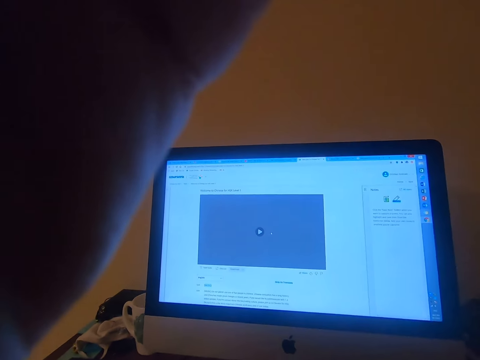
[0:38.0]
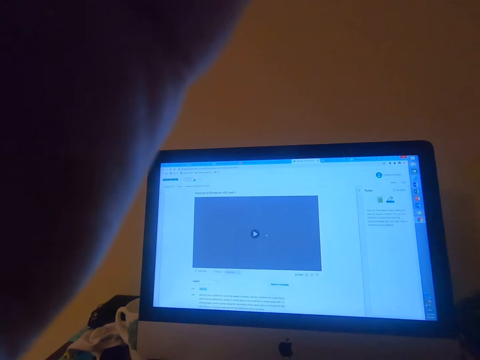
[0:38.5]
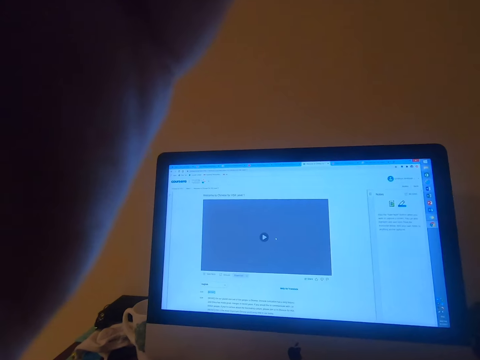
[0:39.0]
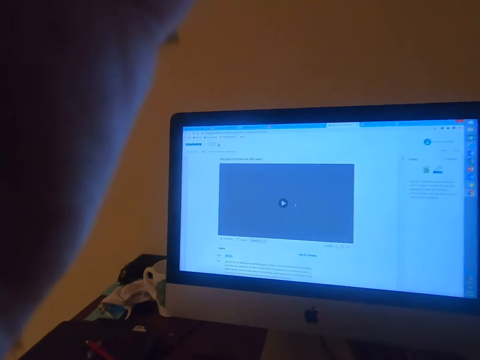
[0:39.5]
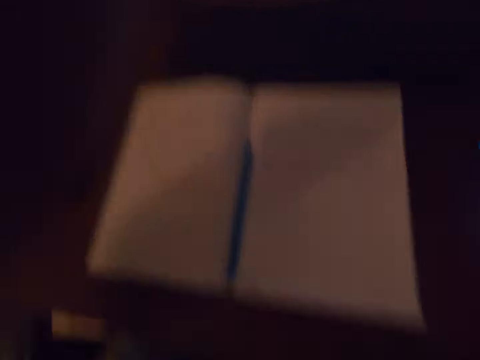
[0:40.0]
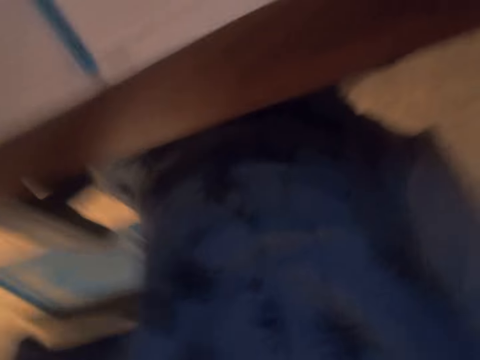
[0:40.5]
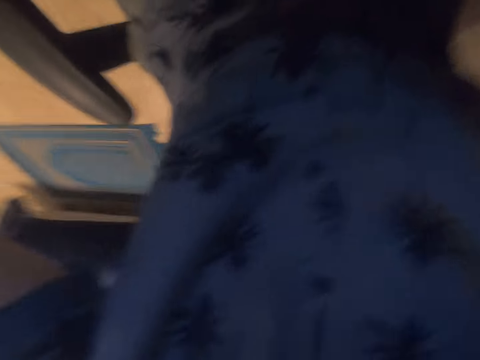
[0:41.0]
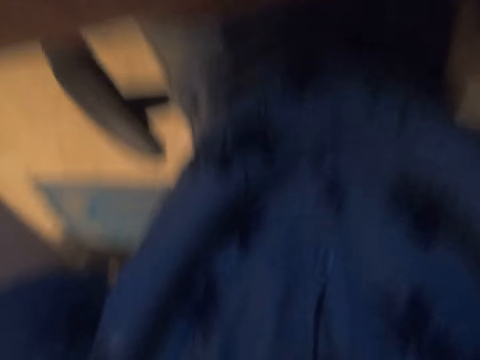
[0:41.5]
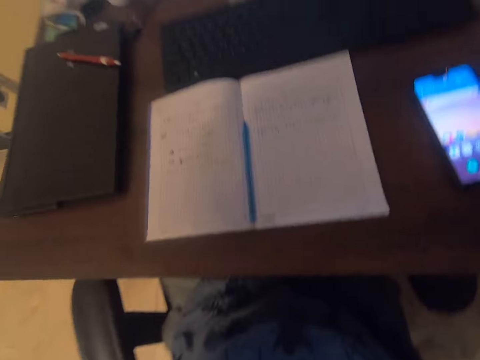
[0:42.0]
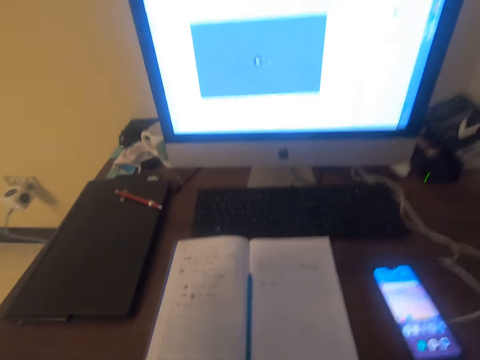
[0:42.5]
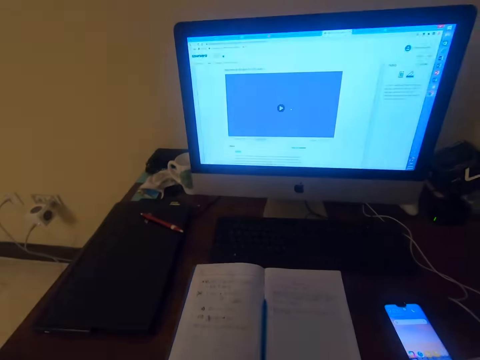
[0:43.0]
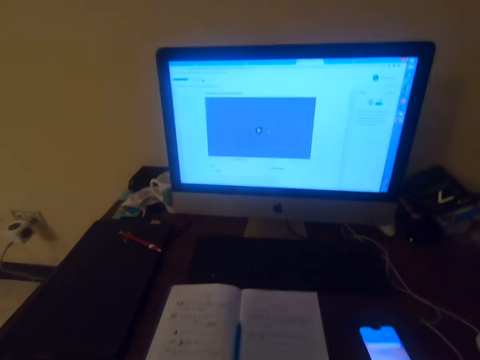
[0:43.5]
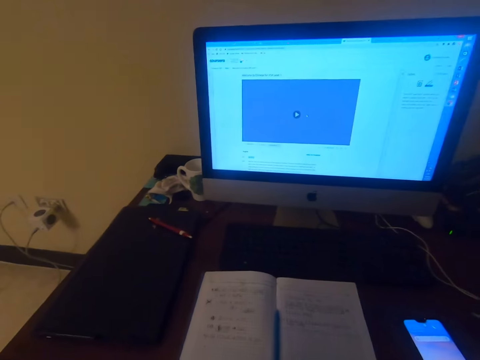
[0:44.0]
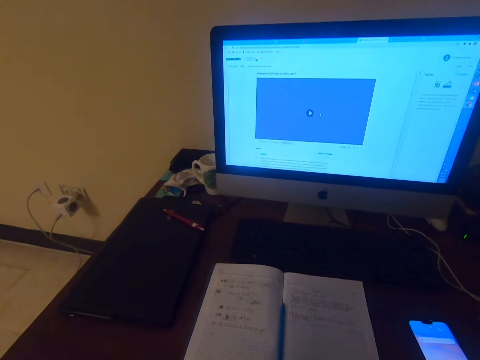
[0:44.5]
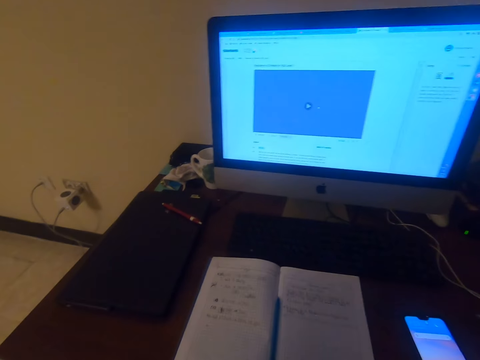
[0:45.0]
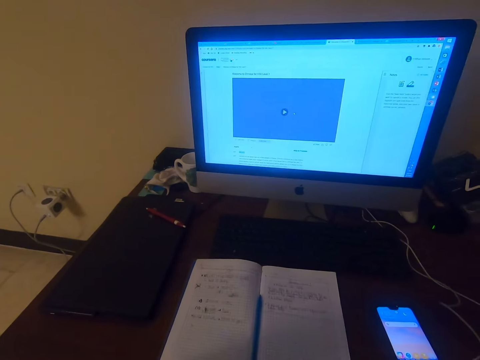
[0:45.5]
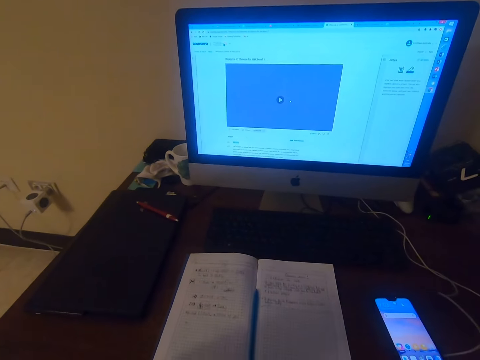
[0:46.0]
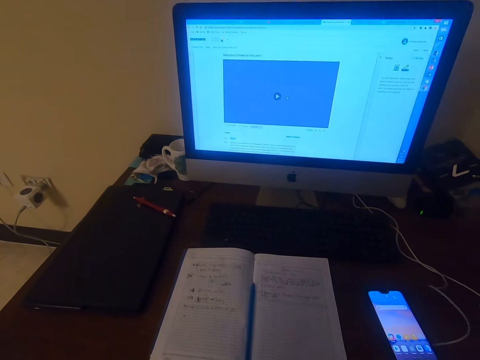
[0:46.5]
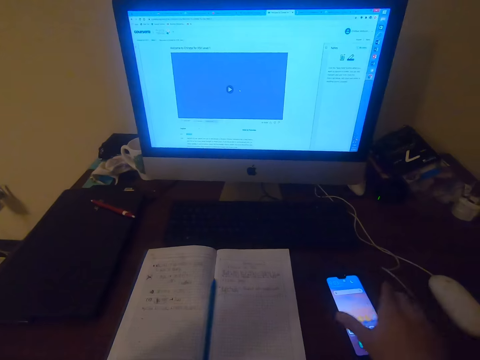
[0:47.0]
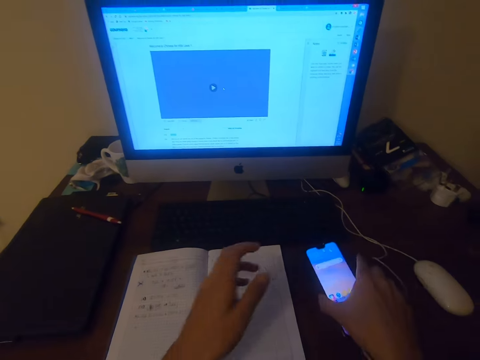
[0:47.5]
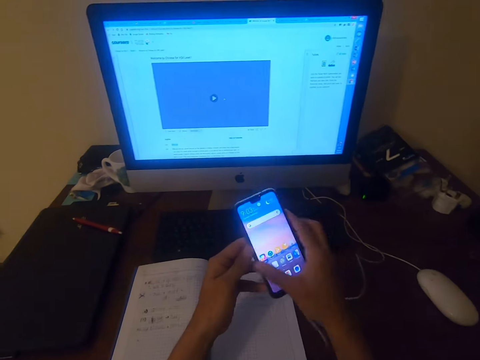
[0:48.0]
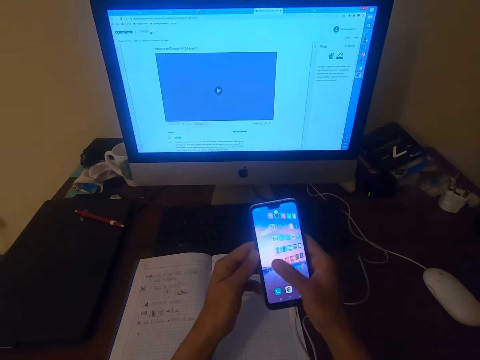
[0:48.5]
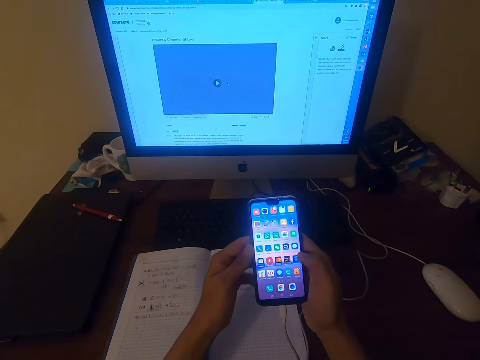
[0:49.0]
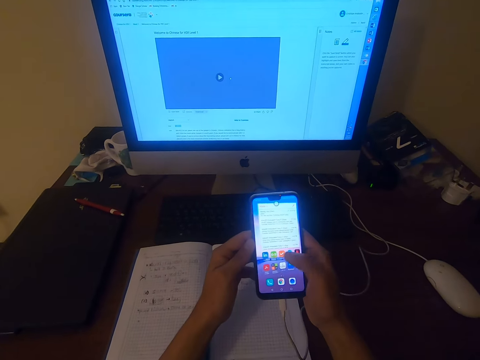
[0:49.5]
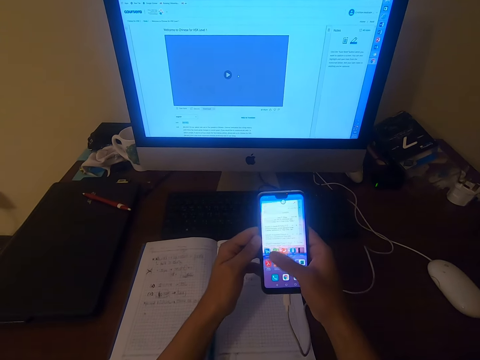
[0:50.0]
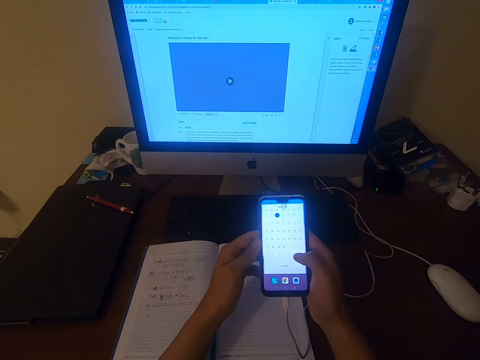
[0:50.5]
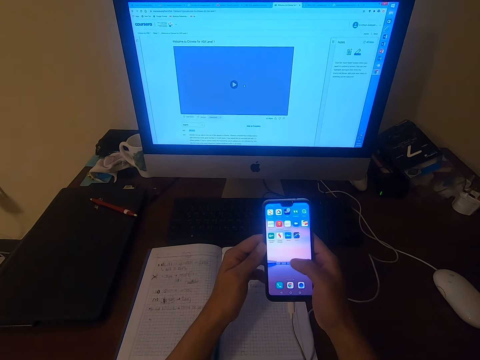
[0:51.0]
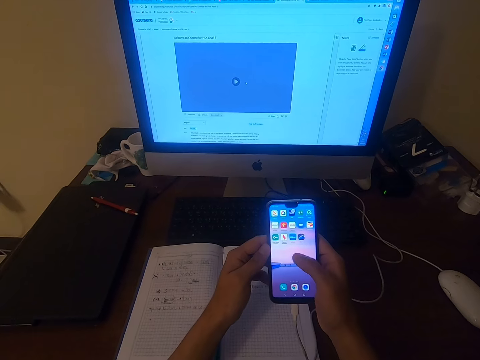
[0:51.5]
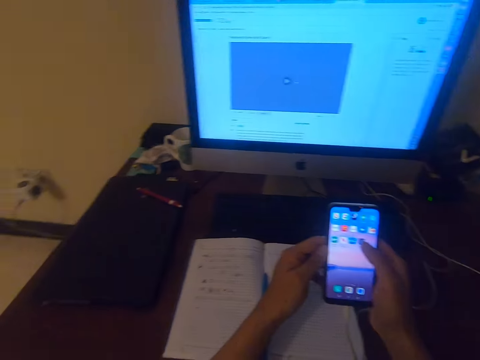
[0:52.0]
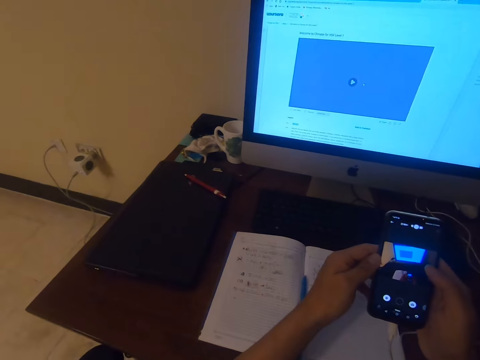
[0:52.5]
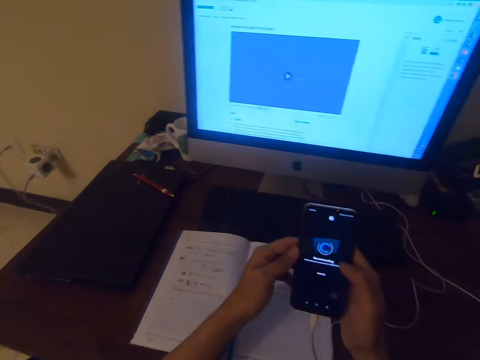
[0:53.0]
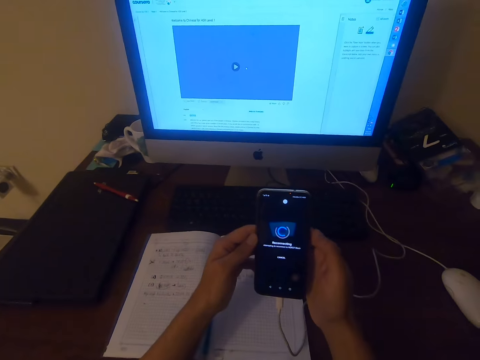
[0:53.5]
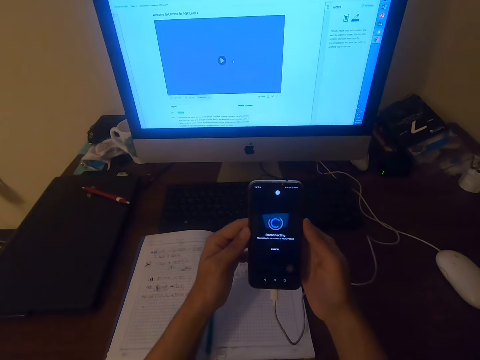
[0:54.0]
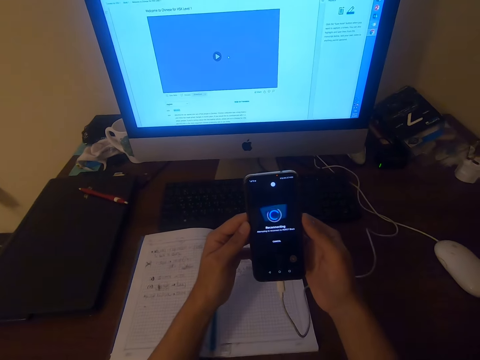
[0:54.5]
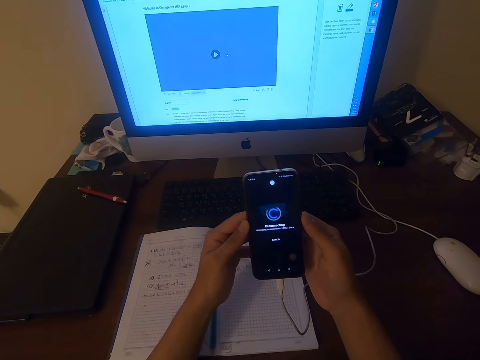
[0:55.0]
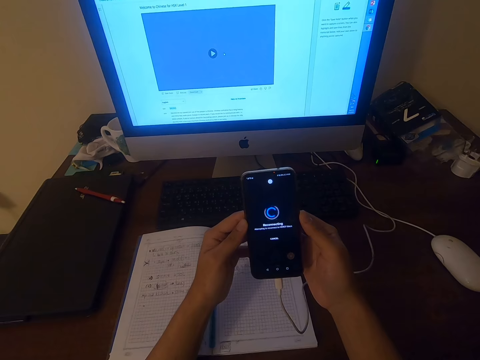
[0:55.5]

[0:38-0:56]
The camera wearer lifts up his left hand. He adjusts the camera. He picks up the phone with both hands. He uses the phone. He swipes the phone screen. He swipes the phone screen repeatedly.

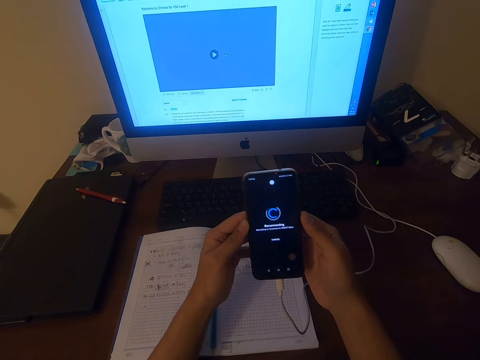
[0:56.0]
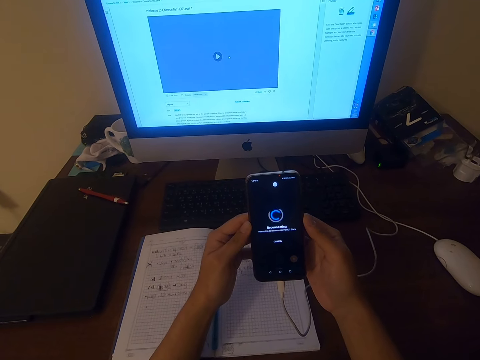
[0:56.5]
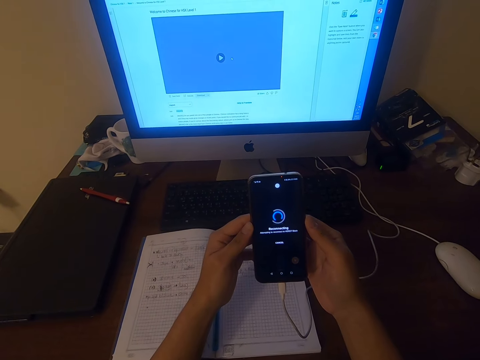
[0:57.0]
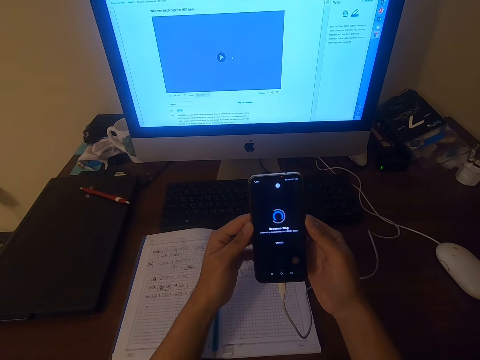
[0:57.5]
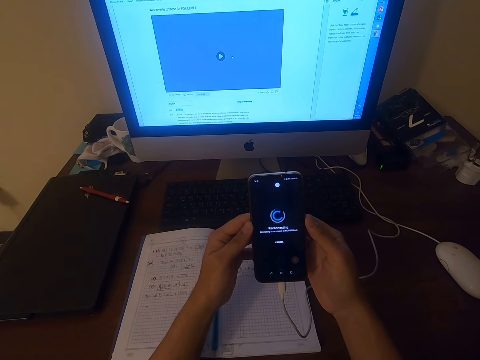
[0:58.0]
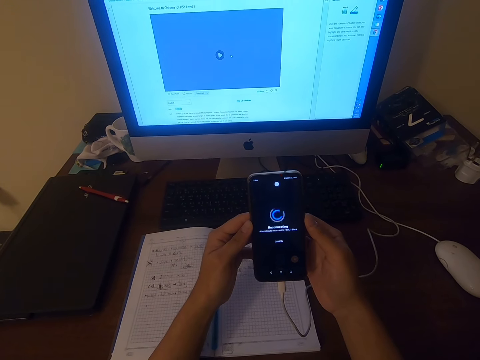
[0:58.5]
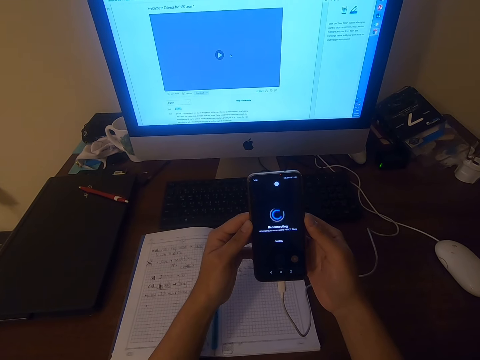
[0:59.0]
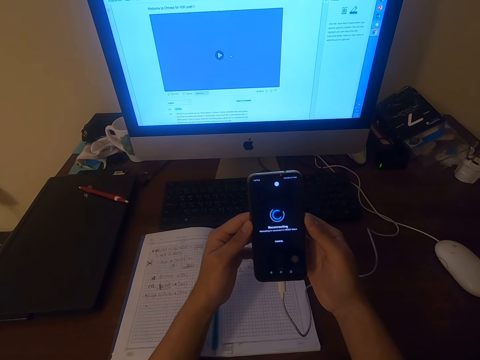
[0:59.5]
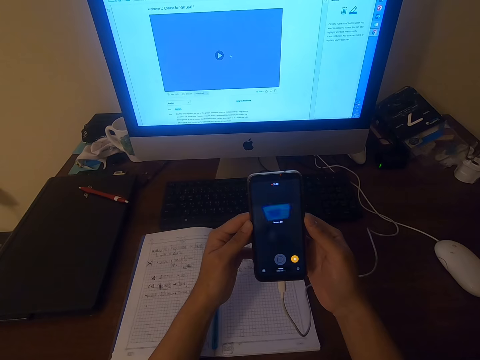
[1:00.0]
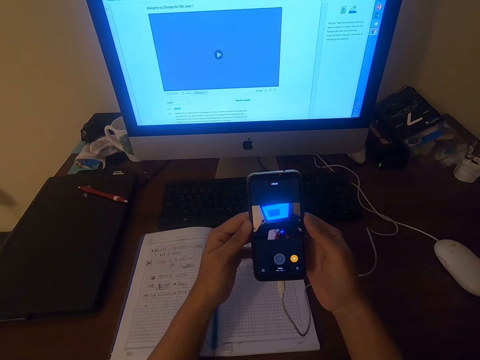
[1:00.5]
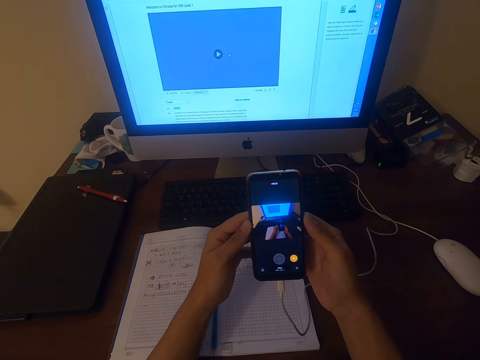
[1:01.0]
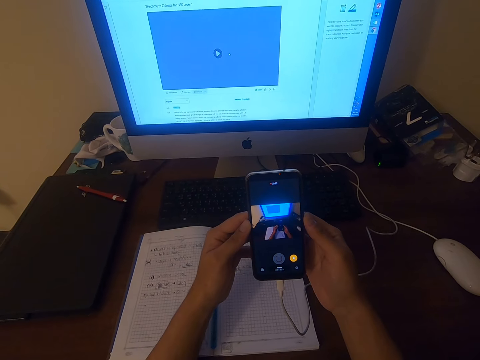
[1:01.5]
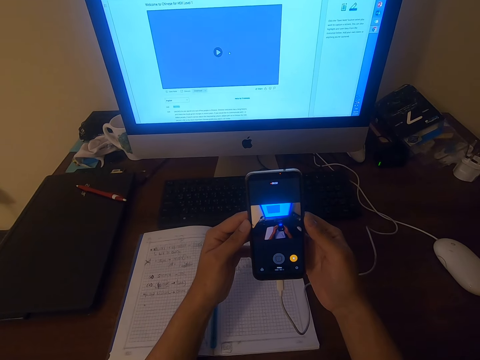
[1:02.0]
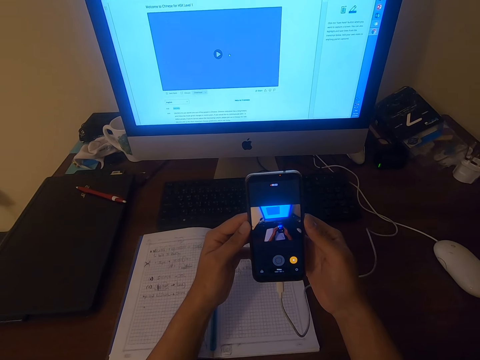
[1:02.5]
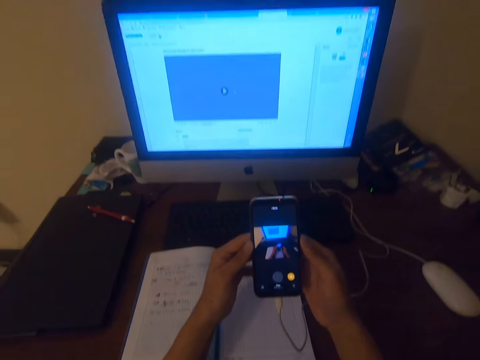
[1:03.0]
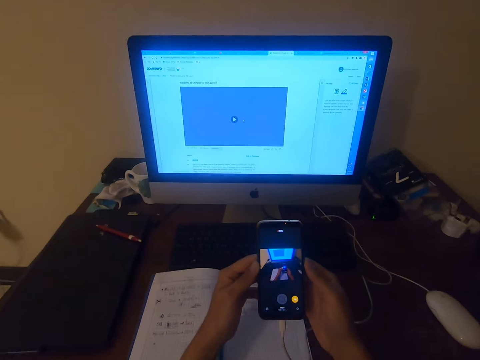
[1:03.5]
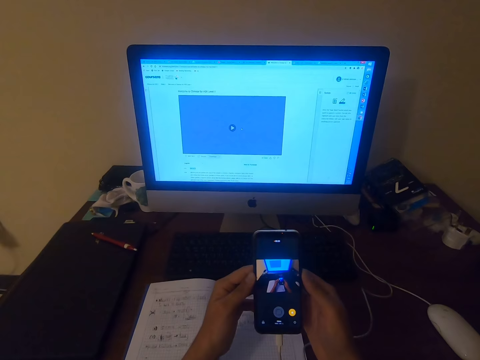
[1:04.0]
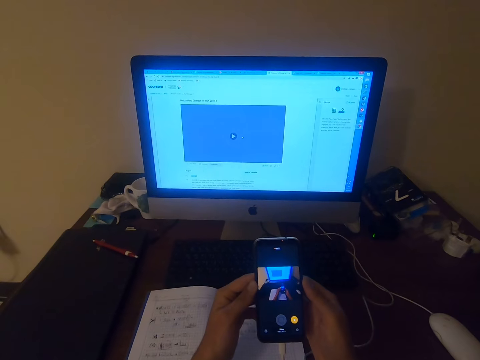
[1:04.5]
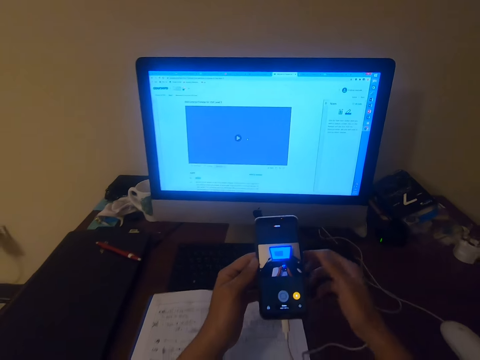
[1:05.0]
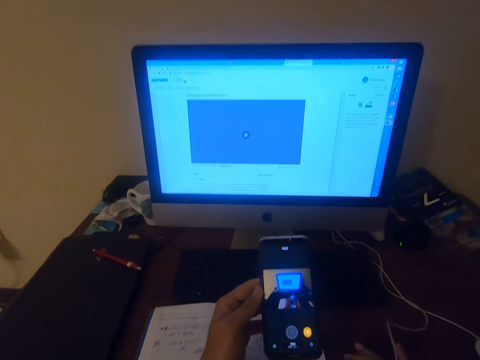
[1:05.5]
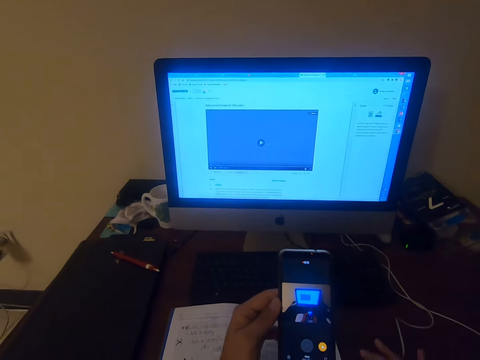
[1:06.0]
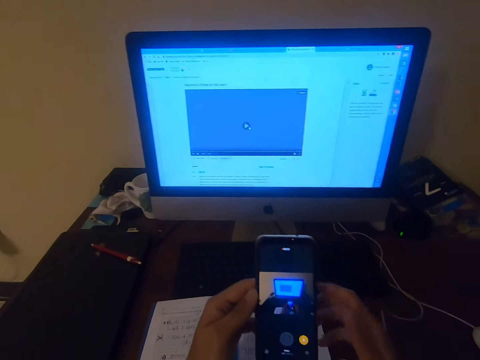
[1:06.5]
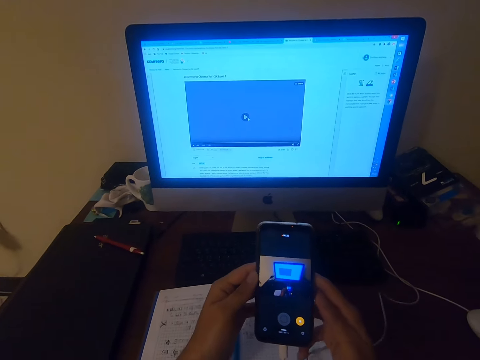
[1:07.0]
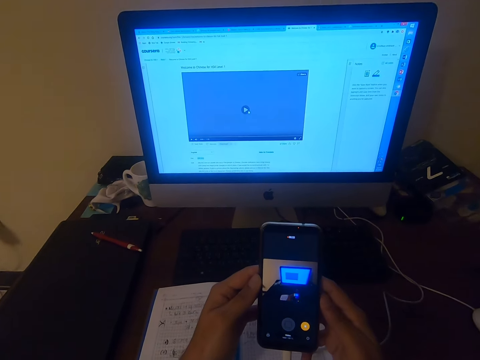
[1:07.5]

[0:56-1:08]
The camera wearer looks at the phone. He moves his right hand.
